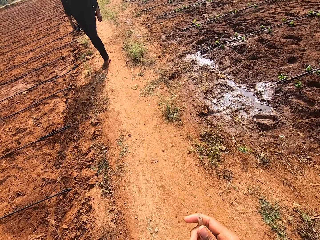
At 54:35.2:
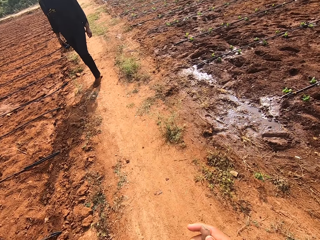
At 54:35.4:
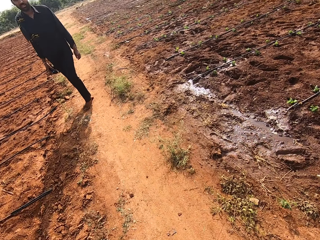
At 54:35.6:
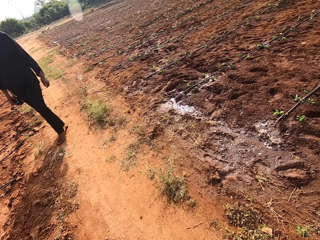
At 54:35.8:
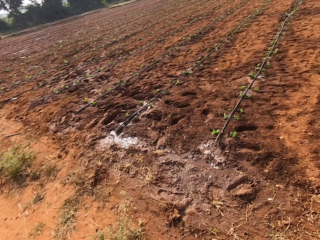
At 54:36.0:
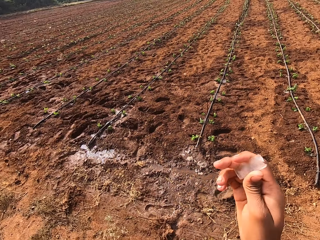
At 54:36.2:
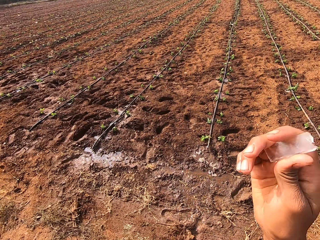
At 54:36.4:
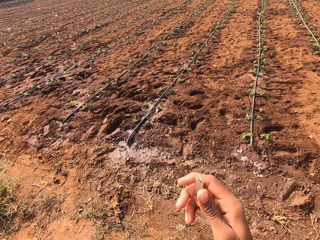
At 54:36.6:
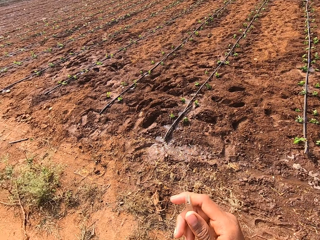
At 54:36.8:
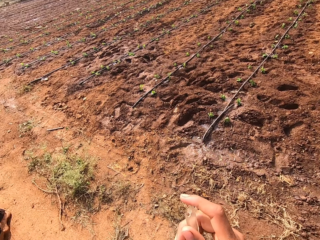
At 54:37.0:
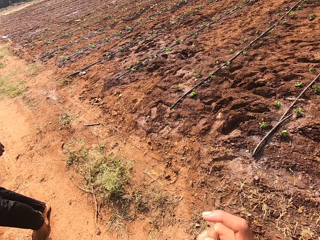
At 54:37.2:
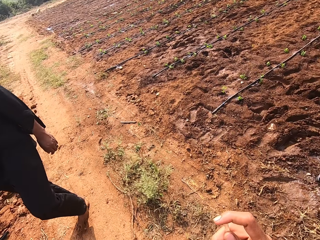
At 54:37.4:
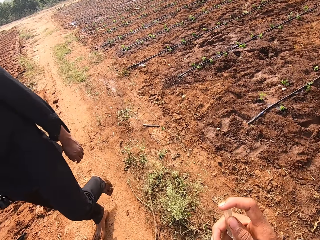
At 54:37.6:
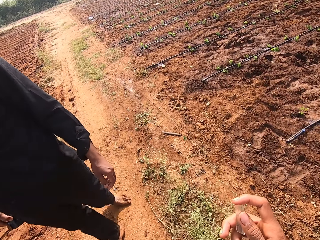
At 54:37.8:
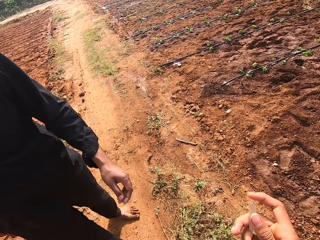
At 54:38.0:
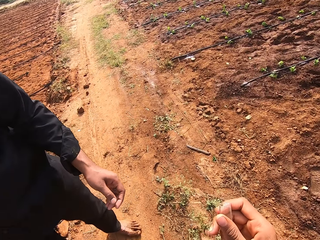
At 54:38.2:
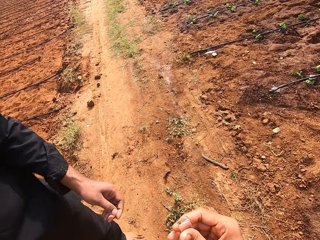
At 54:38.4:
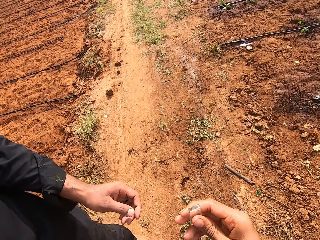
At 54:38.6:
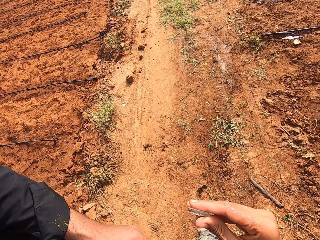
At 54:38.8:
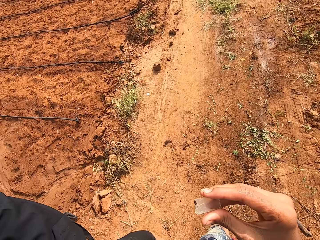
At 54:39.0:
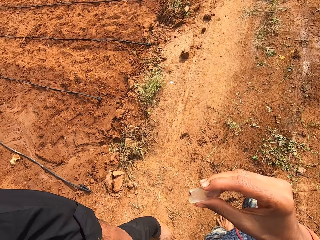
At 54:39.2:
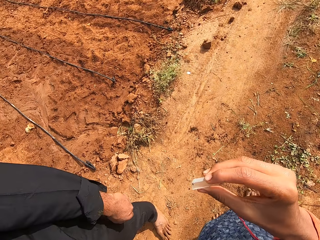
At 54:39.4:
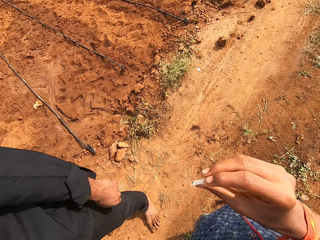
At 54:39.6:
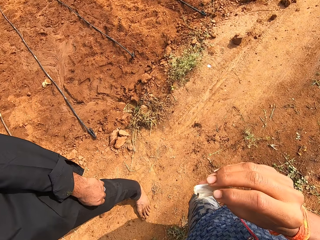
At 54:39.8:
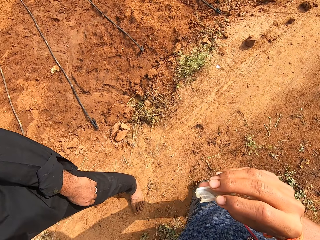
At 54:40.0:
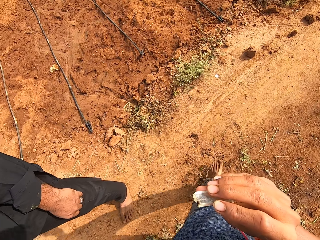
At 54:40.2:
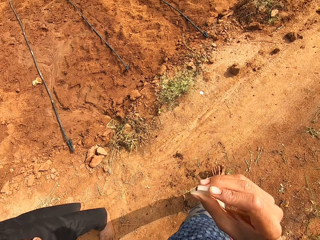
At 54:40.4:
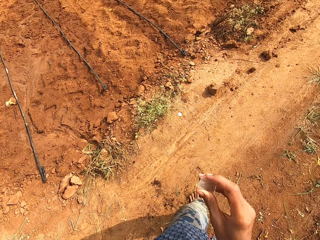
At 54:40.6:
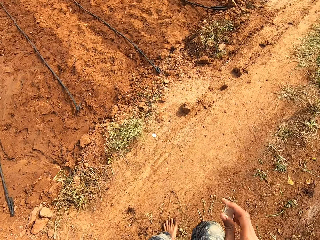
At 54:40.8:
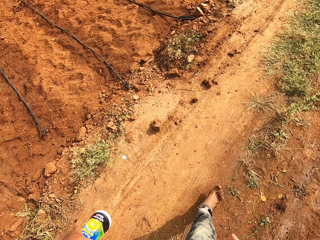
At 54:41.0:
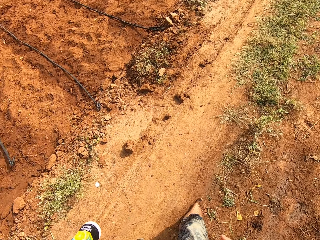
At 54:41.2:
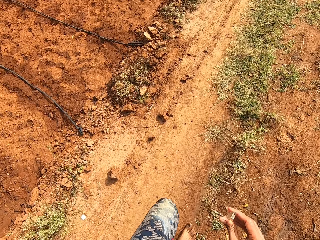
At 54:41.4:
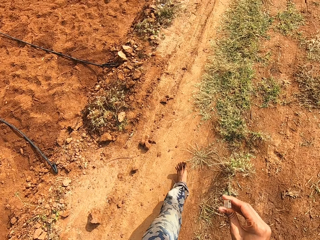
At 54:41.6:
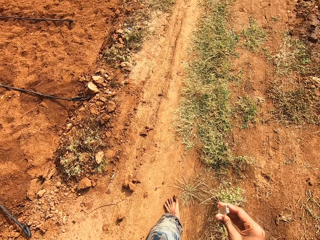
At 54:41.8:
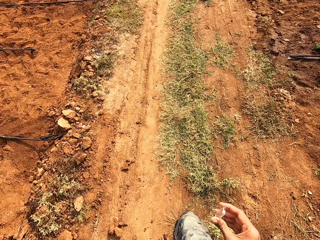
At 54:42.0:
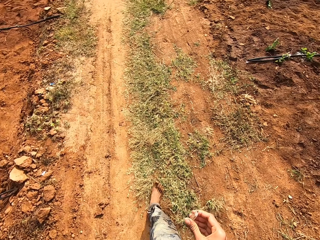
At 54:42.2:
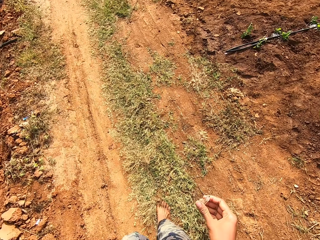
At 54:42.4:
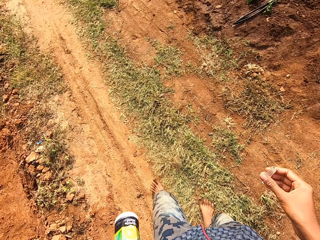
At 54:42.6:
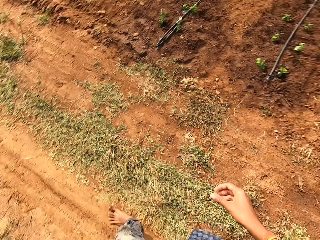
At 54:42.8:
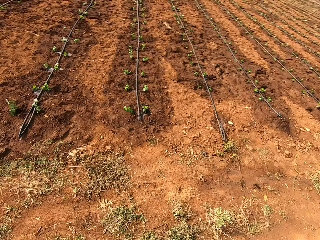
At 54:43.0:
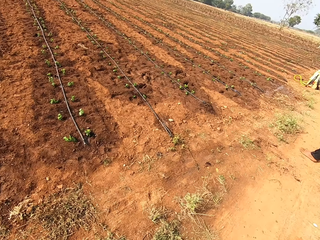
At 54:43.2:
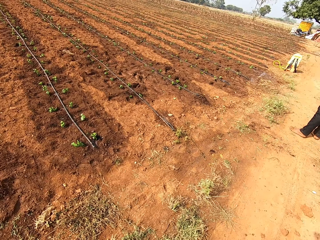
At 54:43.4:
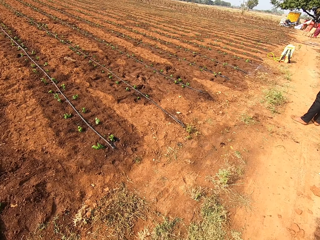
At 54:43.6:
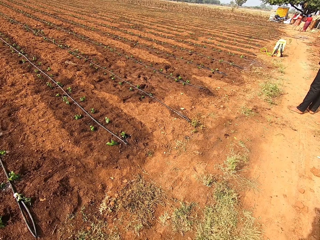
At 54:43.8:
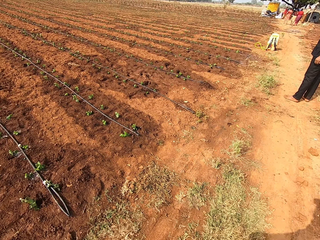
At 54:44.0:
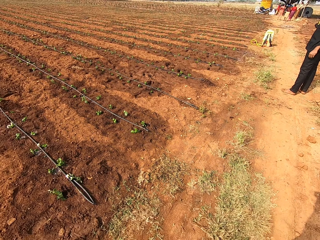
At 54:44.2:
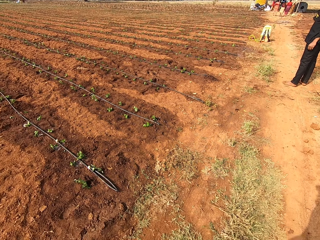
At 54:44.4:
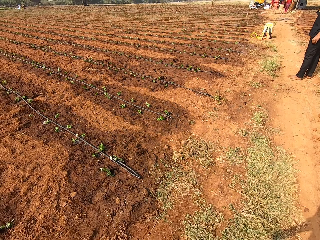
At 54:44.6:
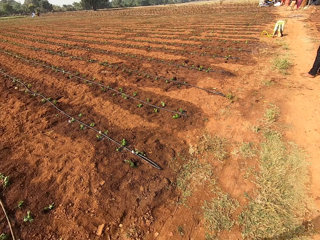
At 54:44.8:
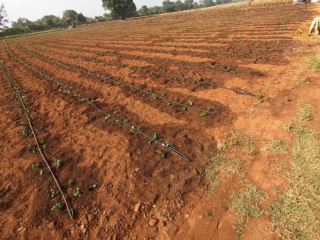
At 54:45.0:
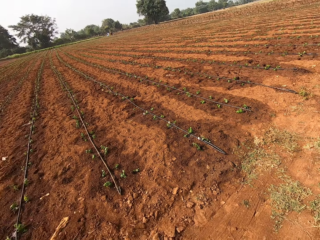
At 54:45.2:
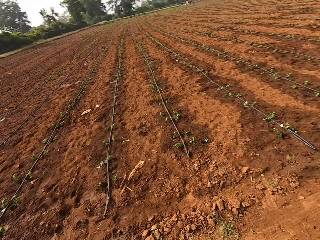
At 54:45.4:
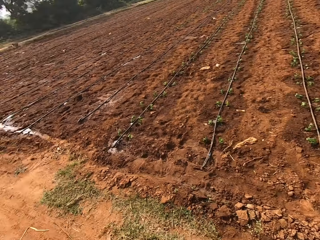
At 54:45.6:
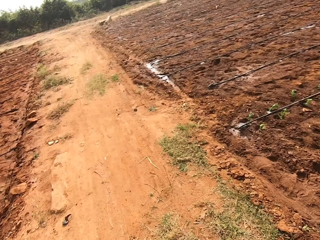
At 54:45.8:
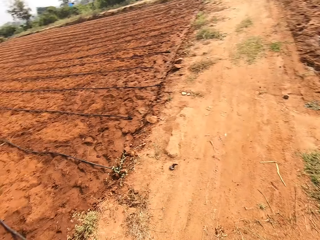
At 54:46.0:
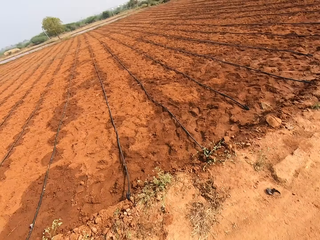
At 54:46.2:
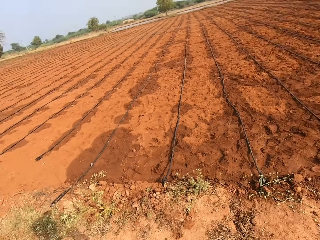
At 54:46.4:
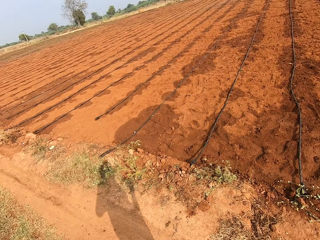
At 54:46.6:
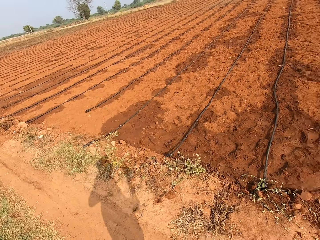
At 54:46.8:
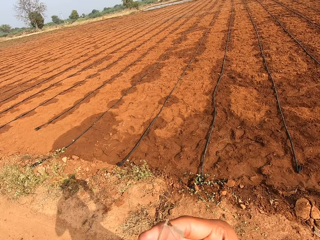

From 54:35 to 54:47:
The camera wearer raises the glass piece in his right hand. He meets a man. He converses with the man. He shows the glass piece in his right hand to the man. He walks along the path on the farm. He holds a bottle in his left hand.

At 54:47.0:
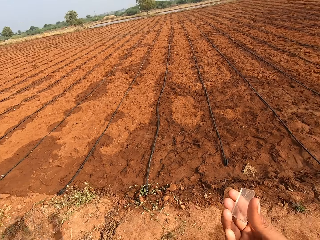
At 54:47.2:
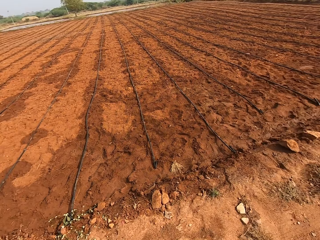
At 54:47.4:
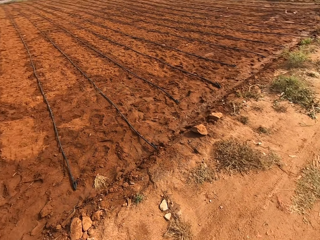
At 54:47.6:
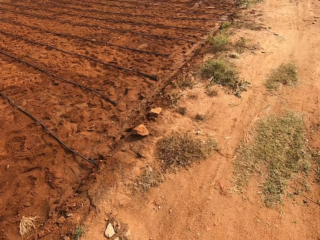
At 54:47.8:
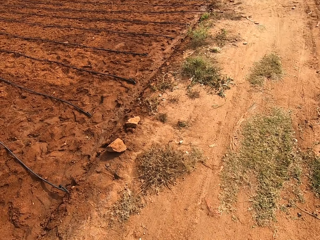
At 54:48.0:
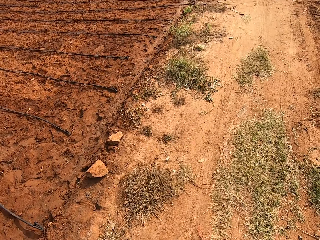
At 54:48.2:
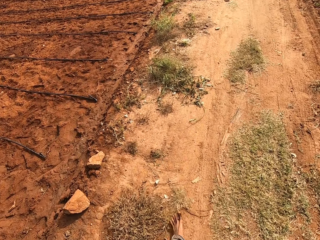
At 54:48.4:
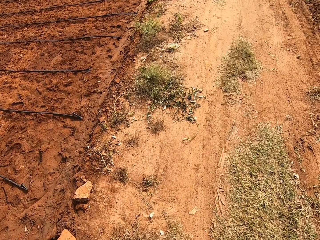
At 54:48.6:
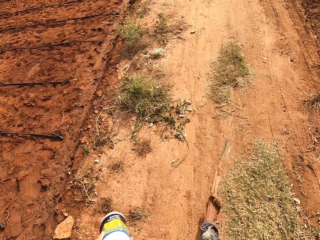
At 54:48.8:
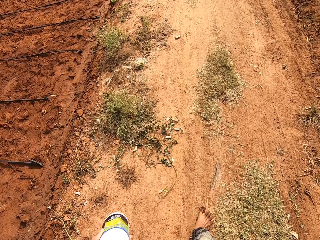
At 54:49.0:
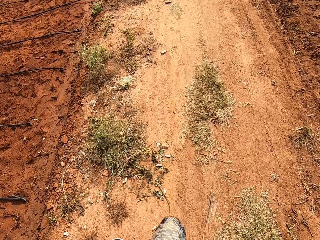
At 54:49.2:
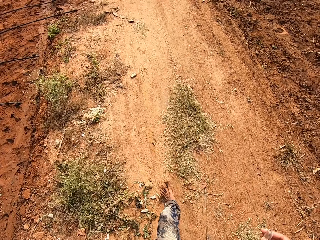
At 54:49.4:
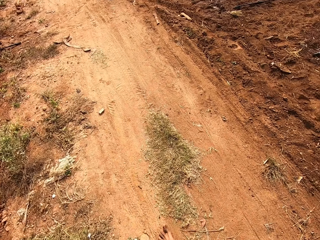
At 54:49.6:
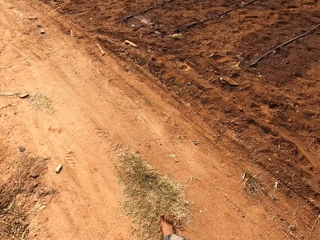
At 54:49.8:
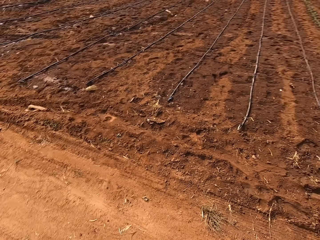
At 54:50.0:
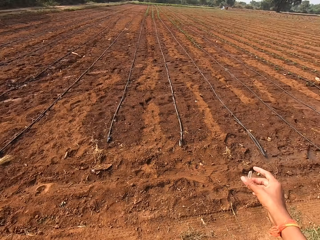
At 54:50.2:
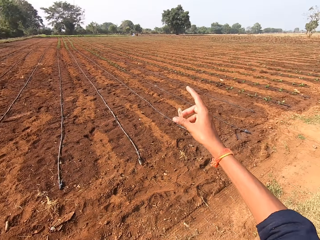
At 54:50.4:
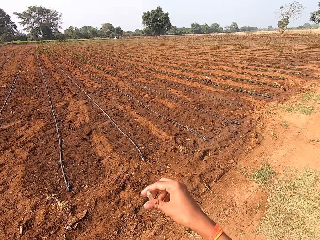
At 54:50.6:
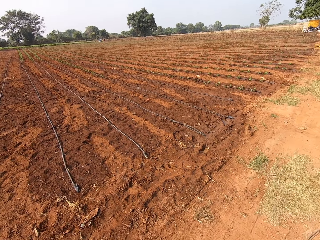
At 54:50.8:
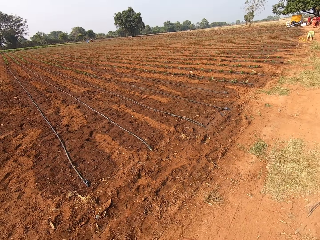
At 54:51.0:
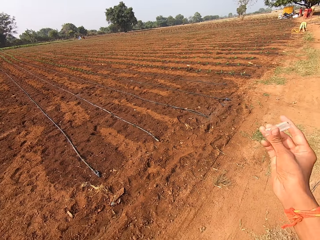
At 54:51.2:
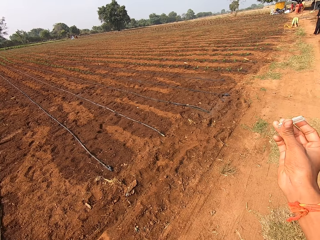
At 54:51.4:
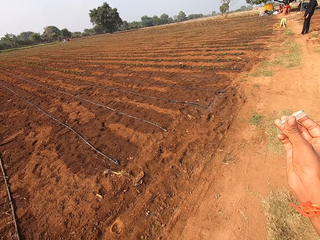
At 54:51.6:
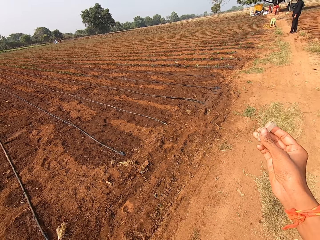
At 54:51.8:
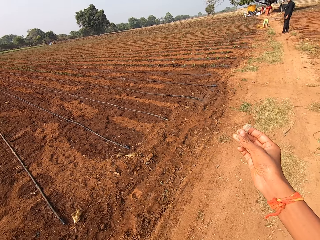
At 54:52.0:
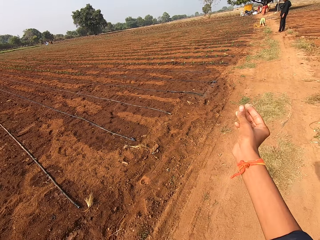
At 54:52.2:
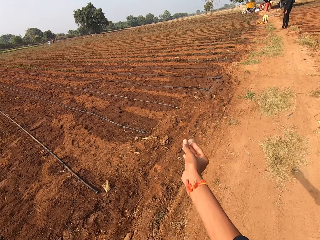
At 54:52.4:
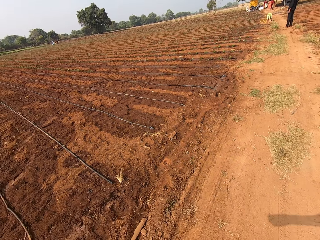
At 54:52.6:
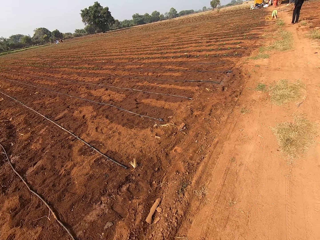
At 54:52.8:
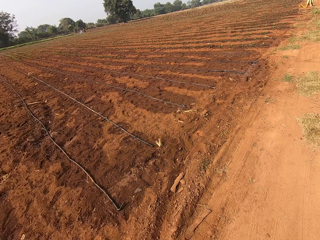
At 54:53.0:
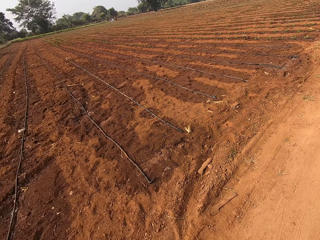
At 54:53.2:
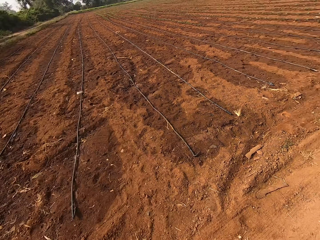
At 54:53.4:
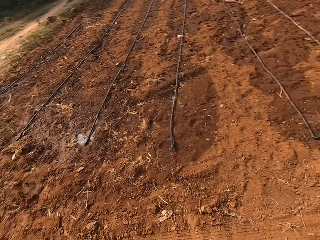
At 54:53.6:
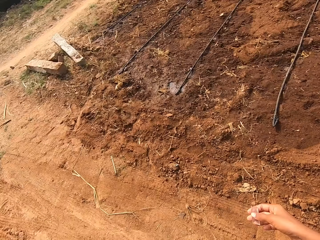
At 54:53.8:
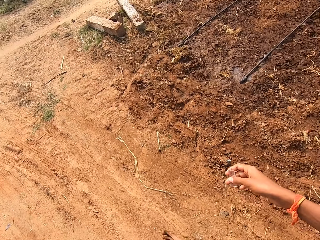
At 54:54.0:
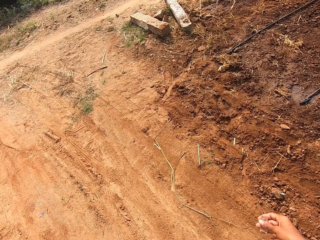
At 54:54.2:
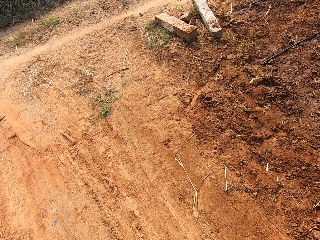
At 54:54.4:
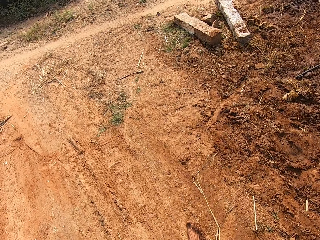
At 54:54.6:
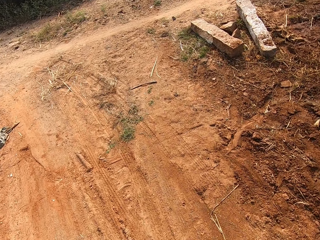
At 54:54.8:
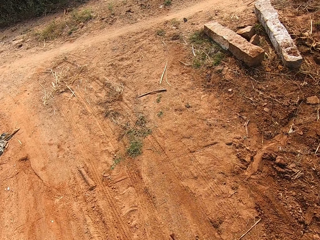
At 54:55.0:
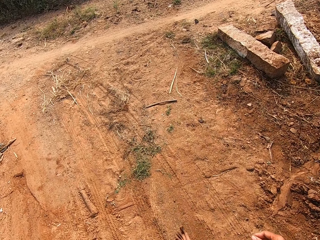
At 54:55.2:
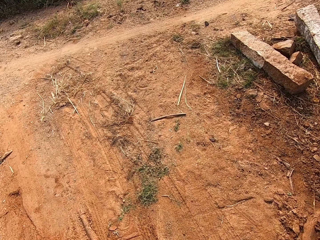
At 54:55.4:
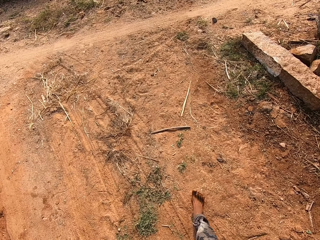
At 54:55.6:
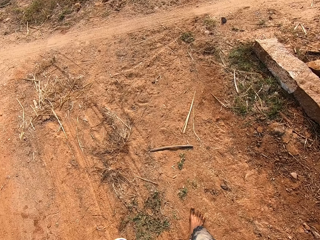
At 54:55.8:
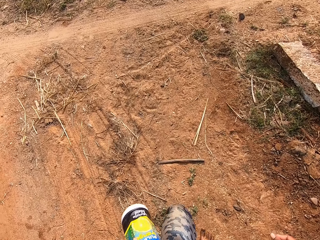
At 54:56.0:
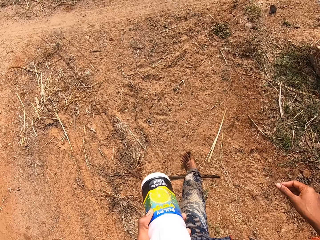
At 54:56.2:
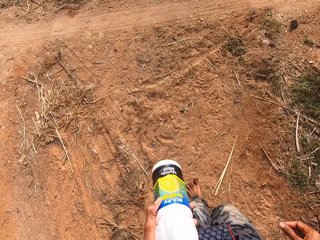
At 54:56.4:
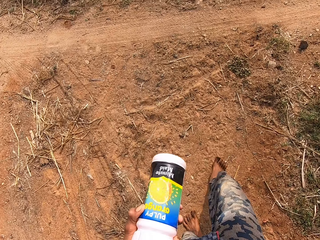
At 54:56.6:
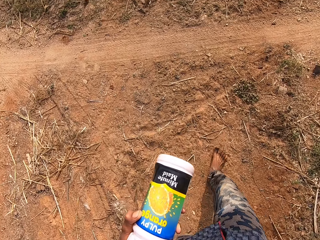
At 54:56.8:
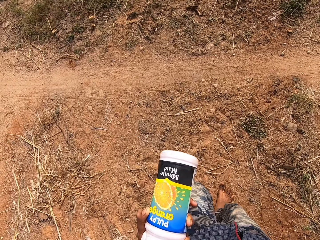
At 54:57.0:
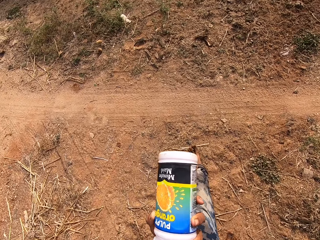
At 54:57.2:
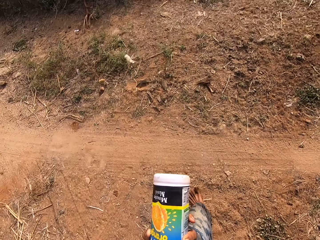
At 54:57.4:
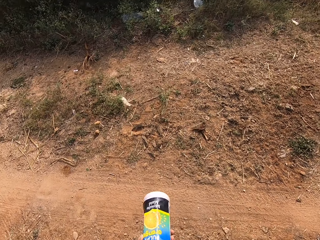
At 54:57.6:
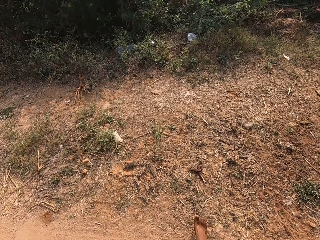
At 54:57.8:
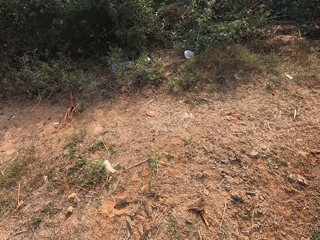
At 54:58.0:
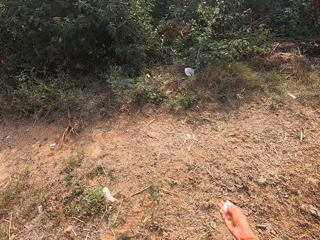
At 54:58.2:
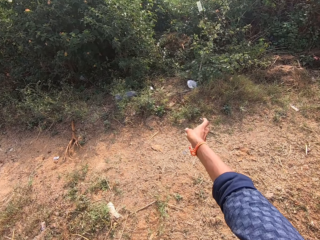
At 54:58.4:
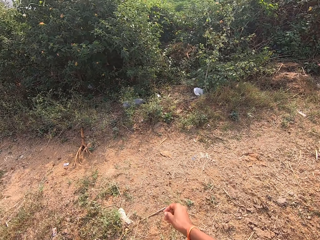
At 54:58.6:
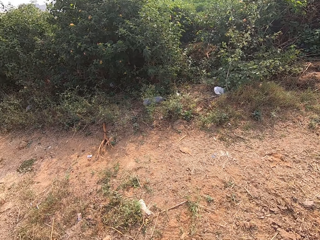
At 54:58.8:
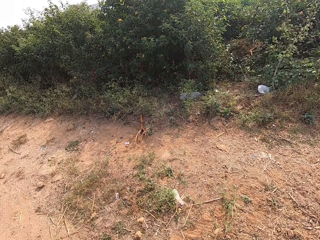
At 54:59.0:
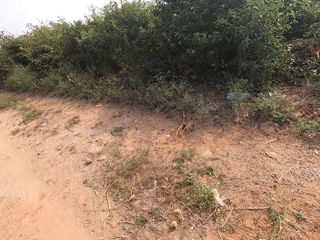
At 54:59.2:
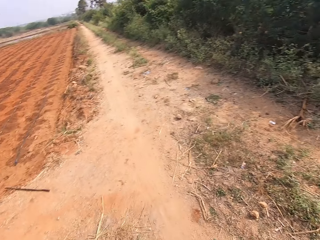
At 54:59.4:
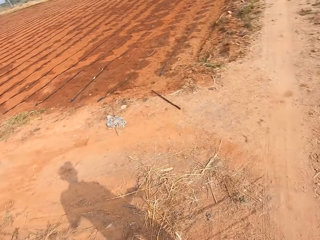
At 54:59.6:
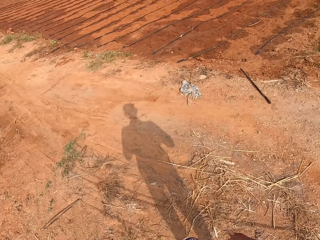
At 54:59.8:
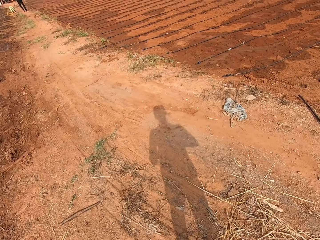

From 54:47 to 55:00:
The camera wearer points his right hand to the field on the farm. He looks around. He walks on the path. He holds a bottle. He throws the glass piece in his right hand in a bush on the farm. He walks on the path.
